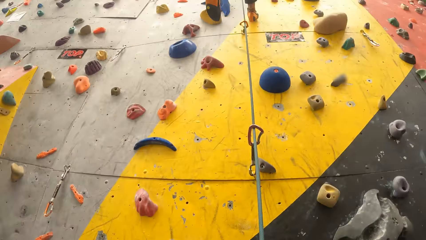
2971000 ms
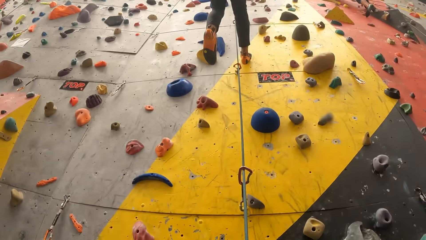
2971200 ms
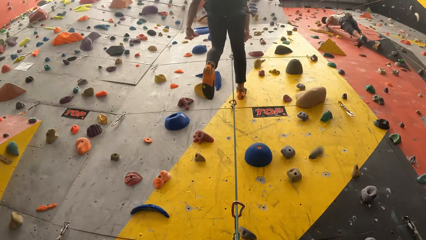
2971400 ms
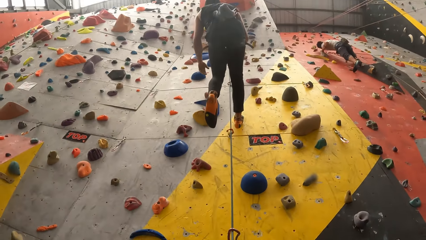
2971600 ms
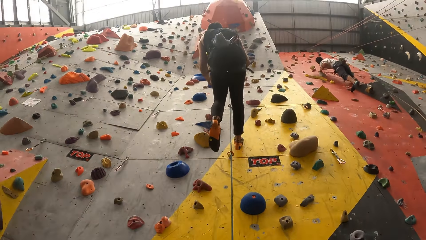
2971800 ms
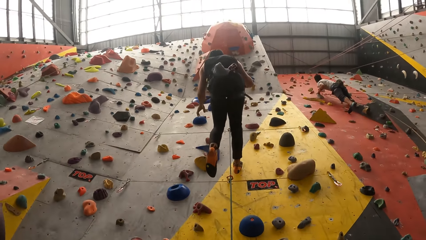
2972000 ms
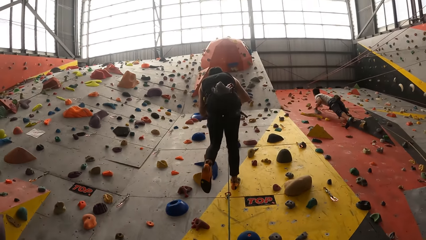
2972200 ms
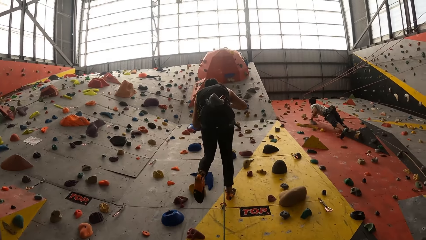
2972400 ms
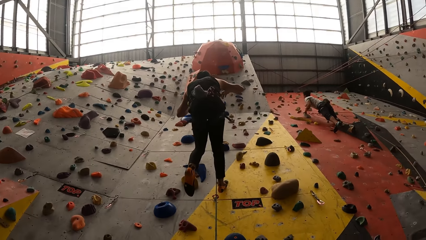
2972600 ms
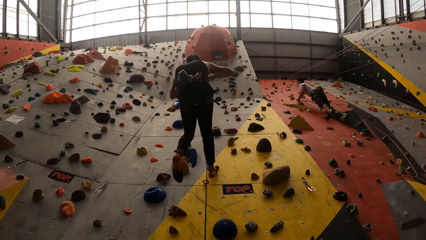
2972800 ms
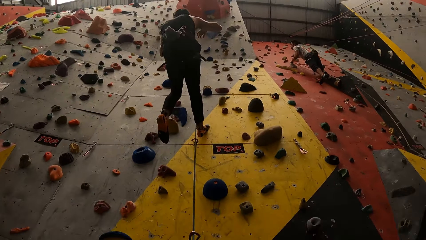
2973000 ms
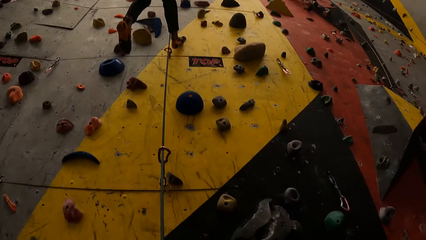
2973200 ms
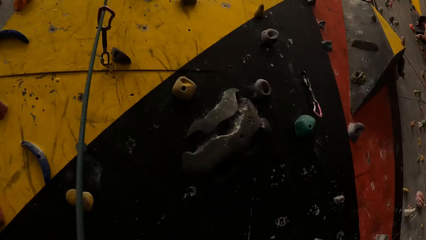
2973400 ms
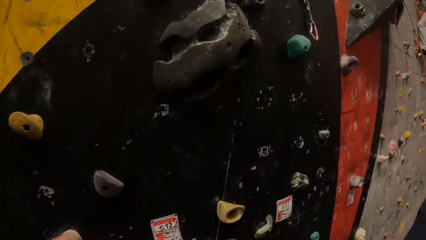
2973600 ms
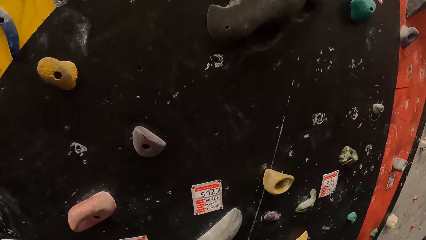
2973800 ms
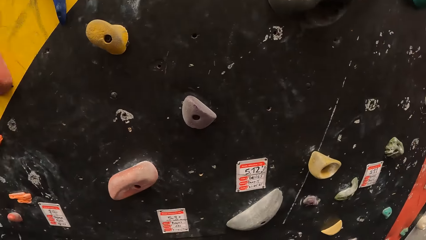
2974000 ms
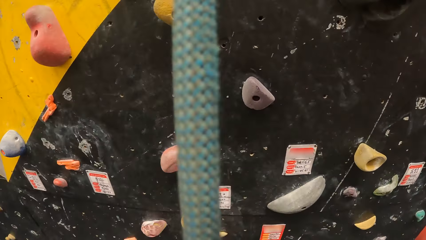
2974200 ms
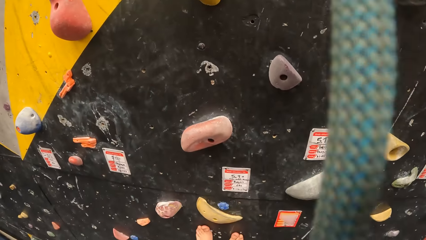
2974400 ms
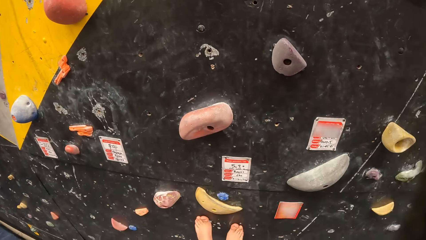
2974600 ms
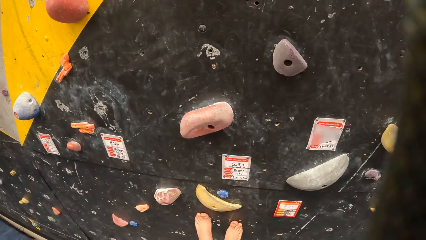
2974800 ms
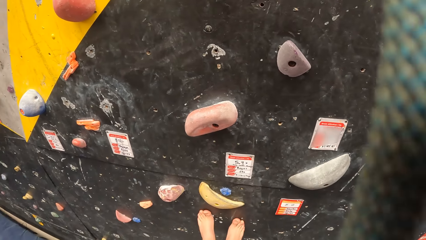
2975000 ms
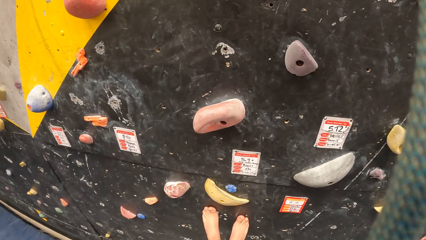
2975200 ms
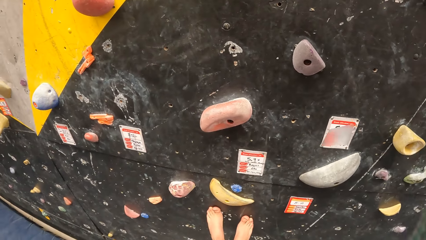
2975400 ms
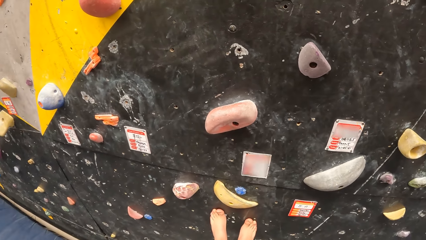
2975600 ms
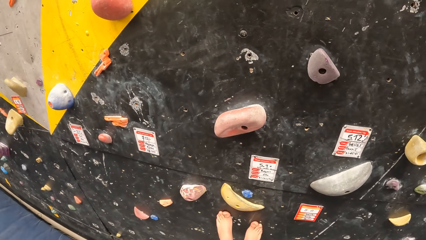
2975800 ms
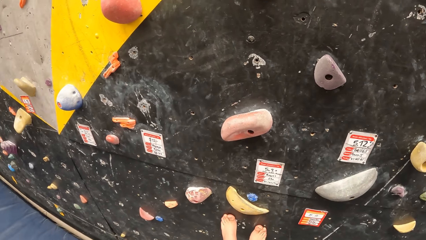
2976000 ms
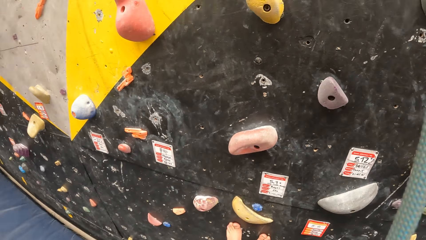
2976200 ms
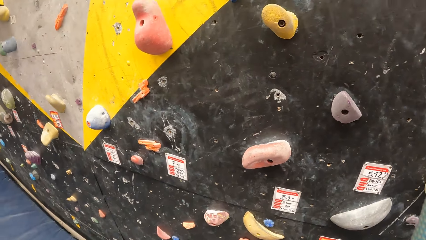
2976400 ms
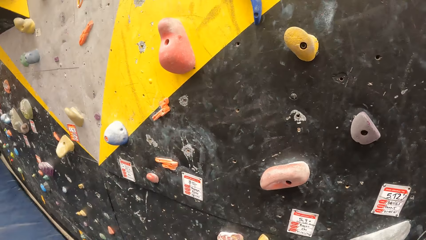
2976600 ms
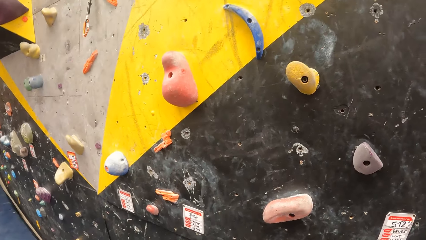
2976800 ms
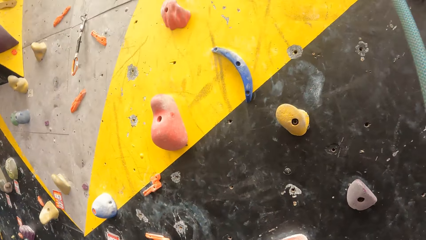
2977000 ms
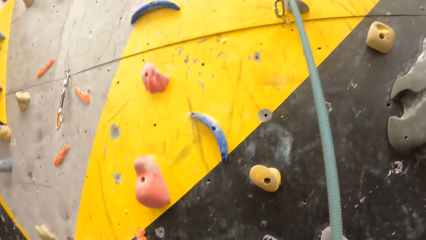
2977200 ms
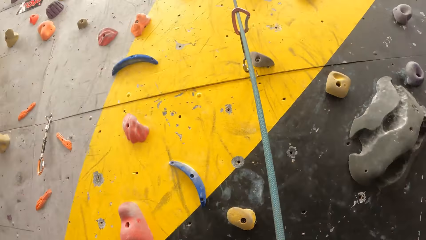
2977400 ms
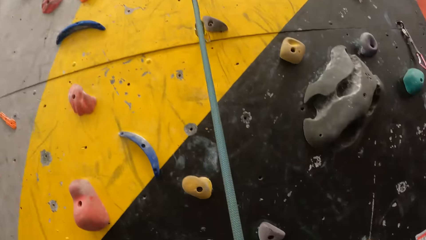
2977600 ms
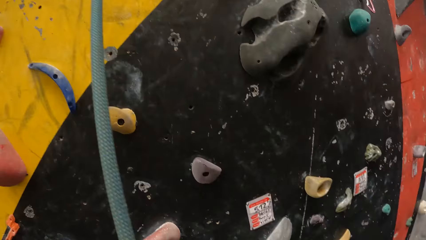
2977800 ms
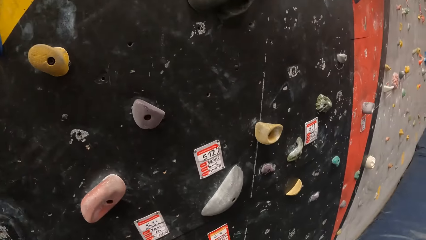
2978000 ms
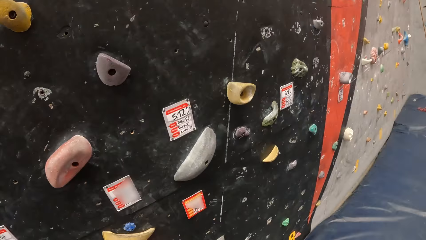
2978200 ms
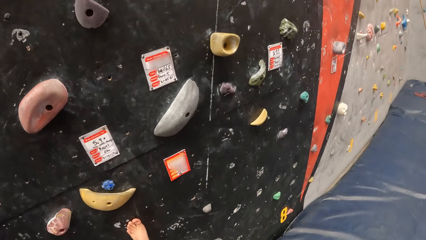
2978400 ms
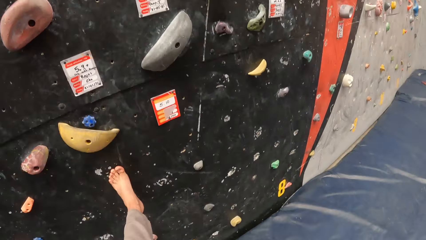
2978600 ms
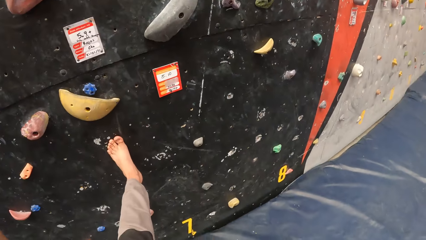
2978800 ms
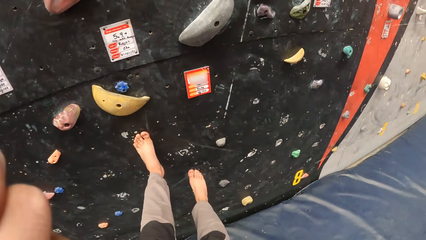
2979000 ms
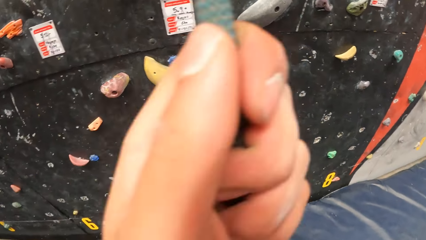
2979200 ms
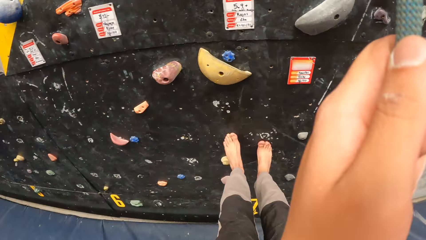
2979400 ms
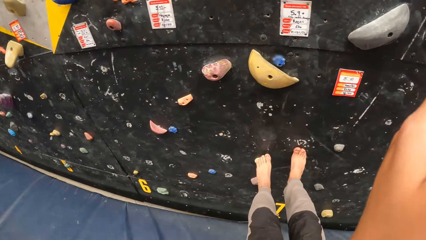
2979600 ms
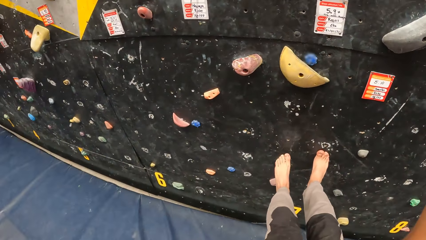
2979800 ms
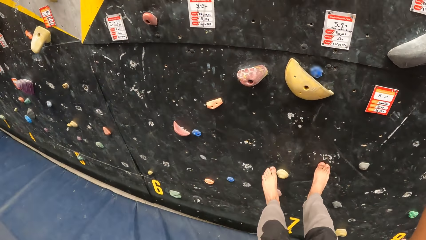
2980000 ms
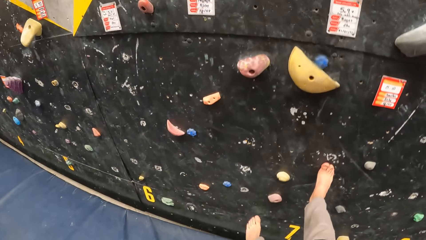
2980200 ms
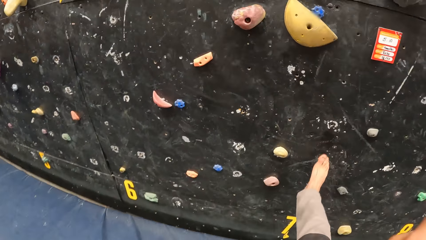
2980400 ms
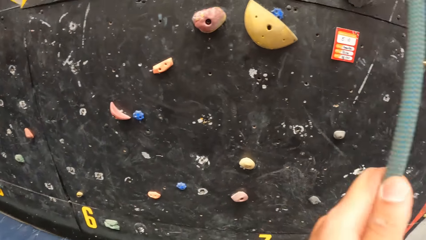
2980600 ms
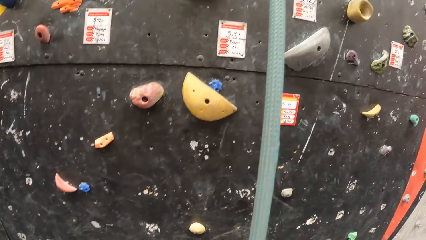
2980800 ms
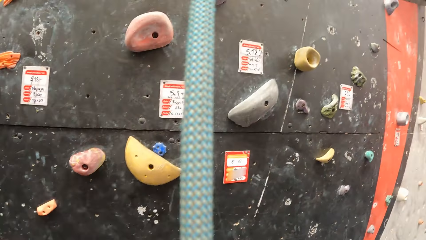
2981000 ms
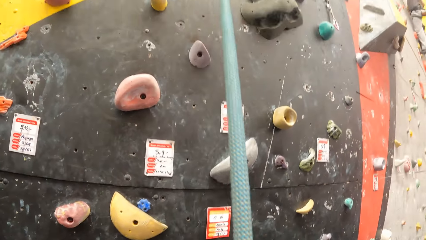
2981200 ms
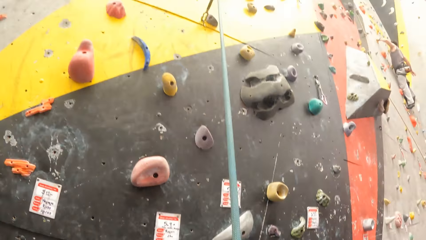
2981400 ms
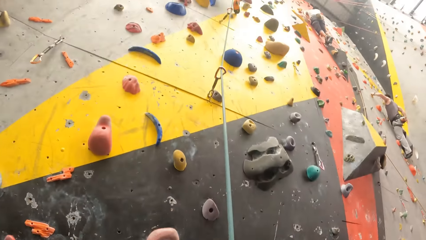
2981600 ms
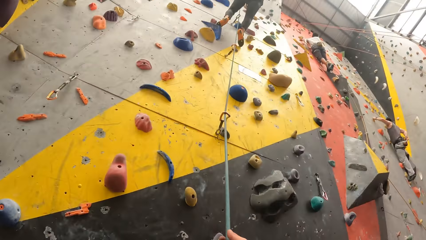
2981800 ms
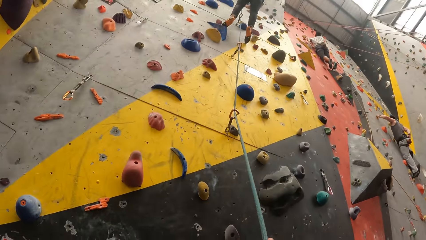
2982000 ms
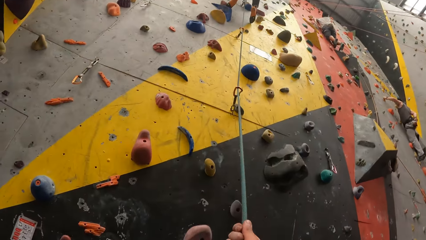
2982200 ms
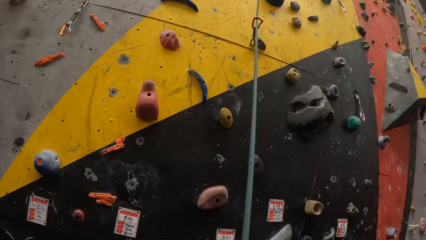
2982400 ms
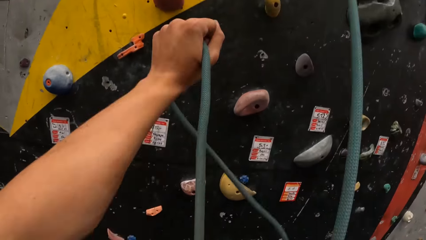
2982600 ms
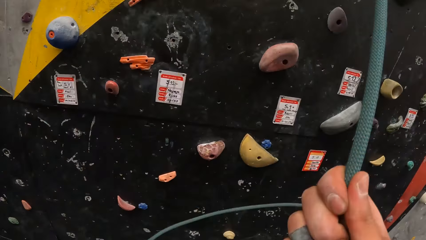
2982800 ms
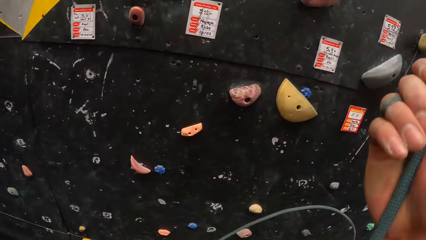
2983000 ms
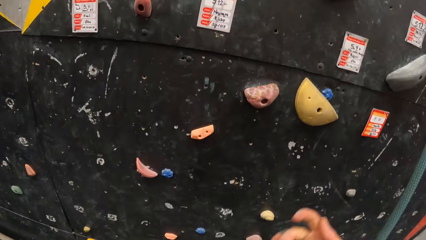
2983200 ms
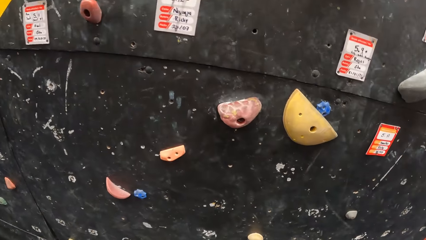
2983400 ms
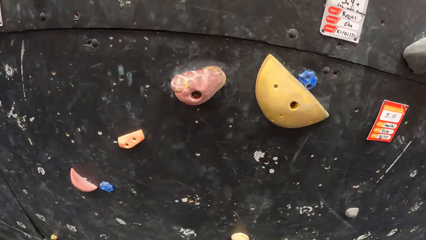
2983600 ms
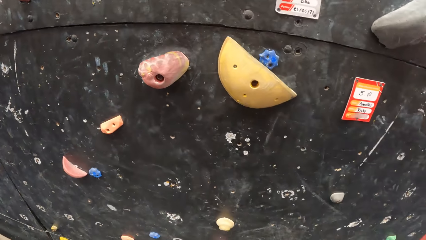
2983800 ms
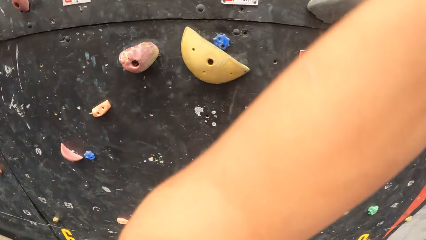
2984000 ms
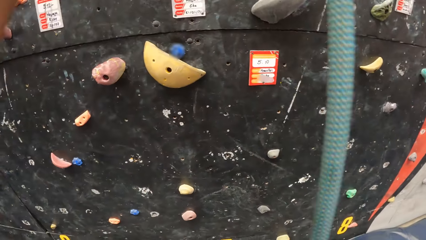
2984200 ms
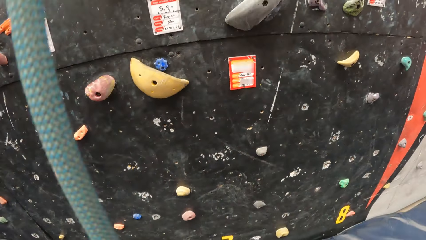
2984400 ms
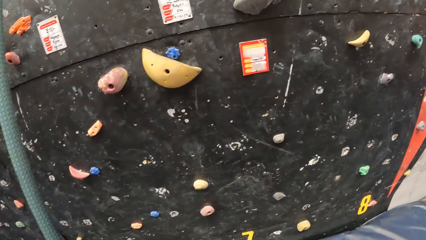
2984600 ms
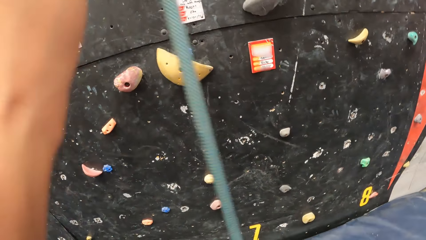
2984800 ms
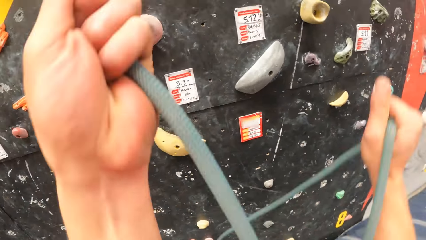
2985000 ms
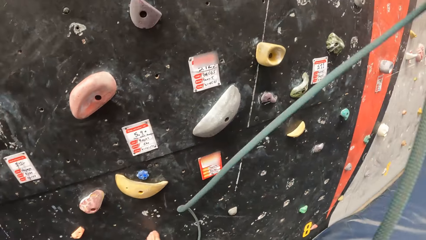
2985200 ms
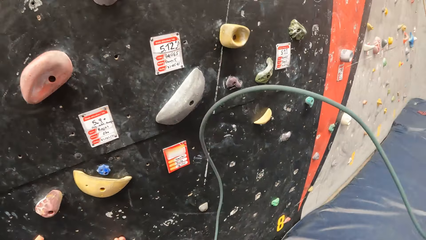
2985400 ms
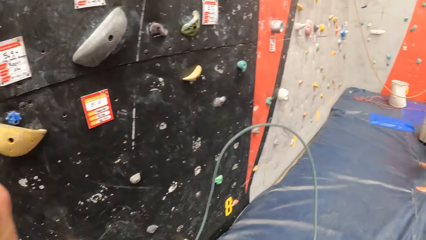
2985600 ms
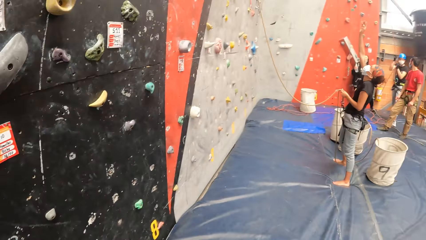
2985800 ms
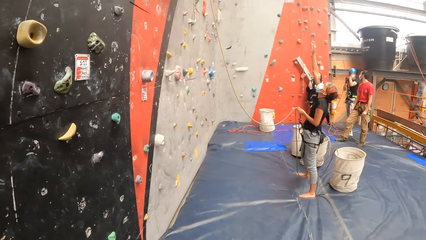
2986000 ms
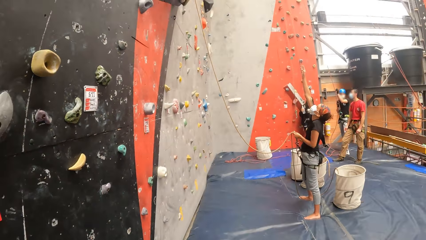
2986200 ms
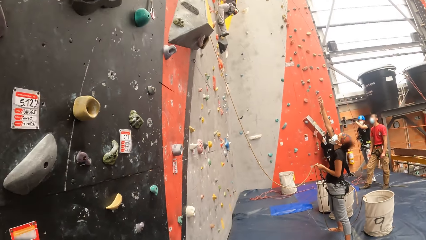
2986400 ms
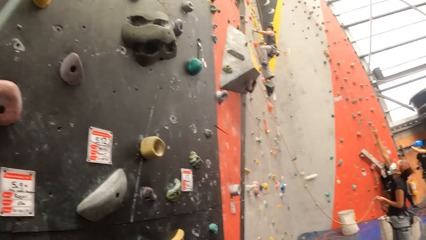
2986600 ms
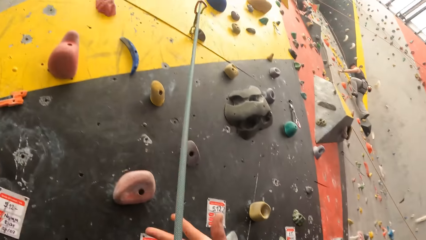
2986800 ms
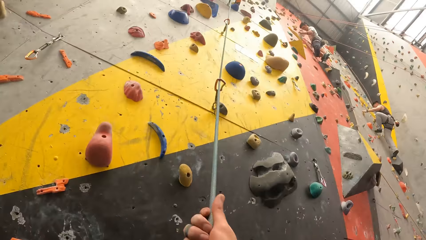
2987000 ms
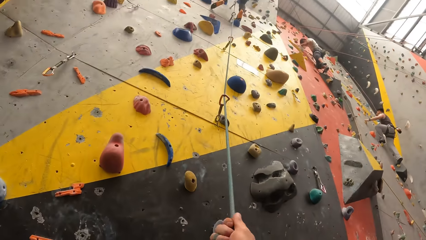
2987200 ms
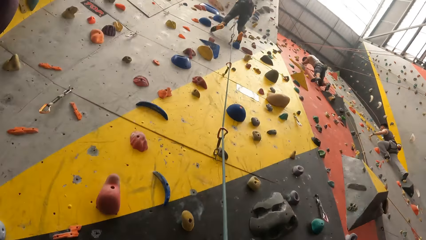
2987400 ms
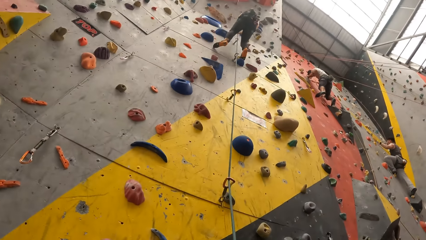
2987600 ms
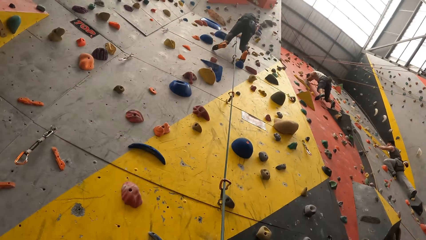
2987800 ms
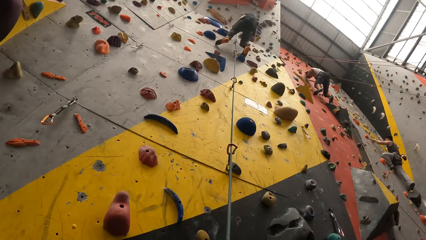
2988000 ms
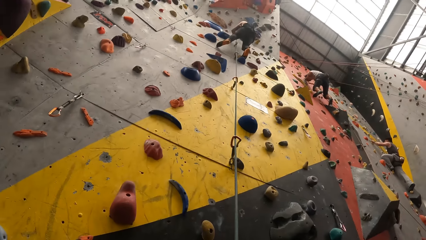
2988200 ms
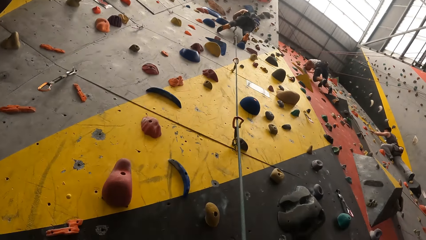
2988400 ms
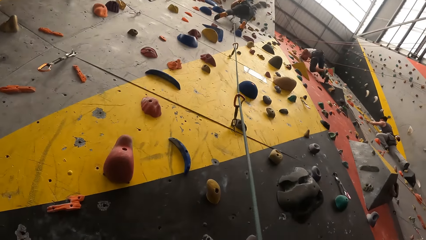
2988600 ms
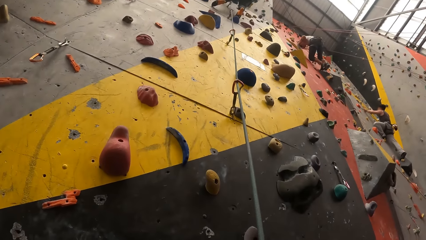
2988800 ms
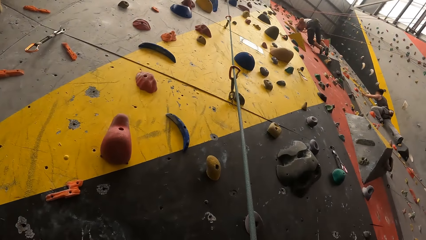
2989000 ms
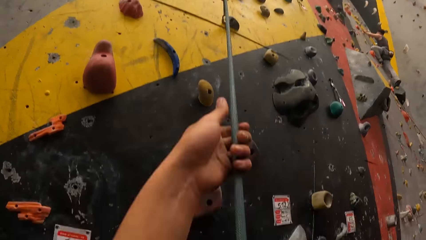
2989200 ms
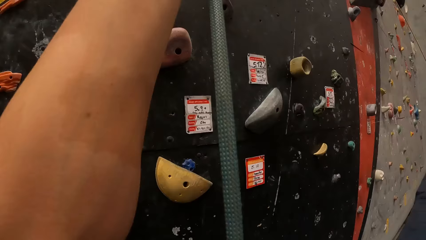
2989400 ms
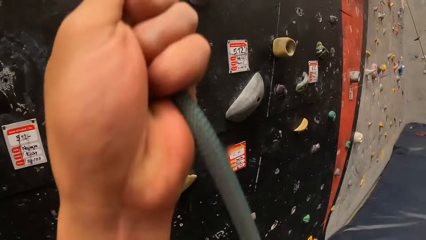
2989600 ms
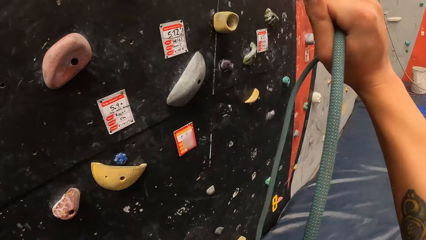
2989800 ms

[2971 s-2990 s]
The camera wearer looks at a man. He looks at the bouldering wall. He steps on the bouldering wall. He climbs down the wall. He holds the rope with his hands. He removes his legs from the bouldering wall. He looks at the man. He unfolds the rope. He adjusts the climbing rope. He looks around the room. He adjusts the rope. He climbs the climbing wall.
